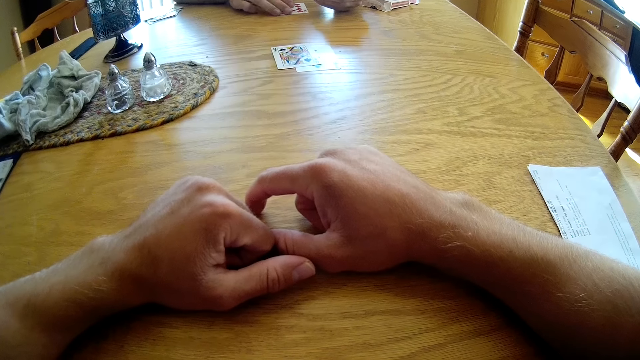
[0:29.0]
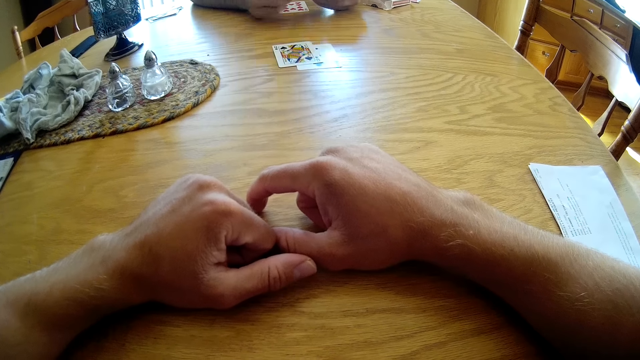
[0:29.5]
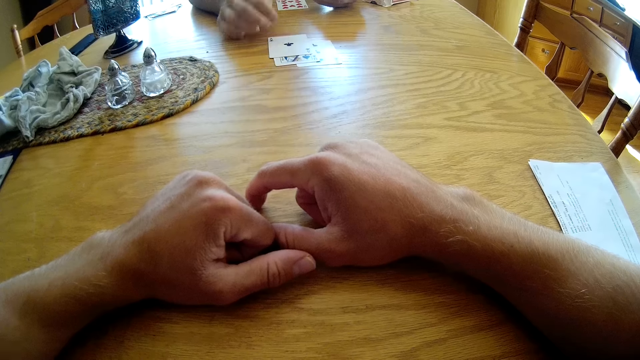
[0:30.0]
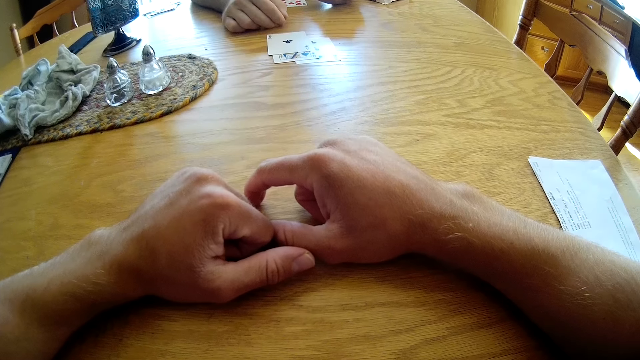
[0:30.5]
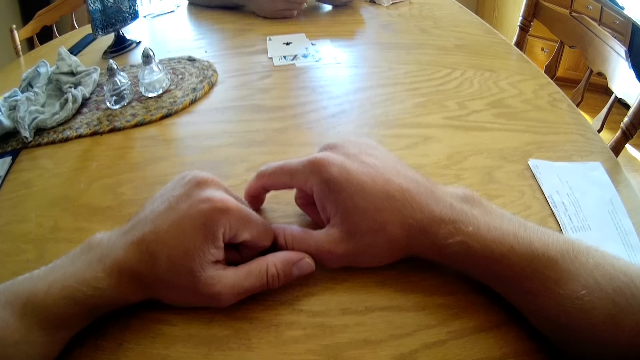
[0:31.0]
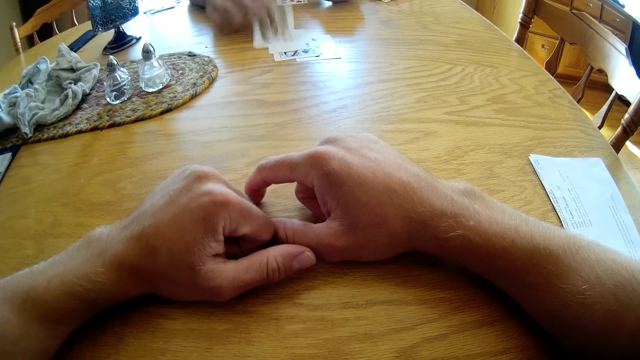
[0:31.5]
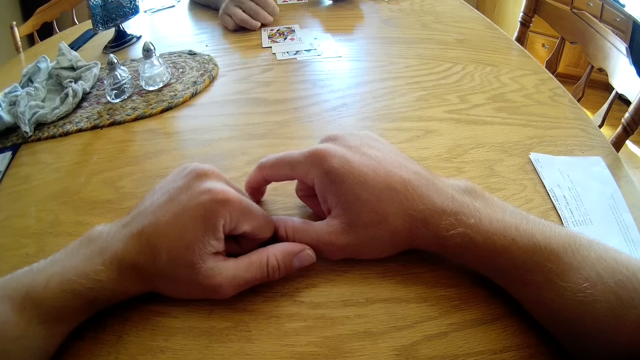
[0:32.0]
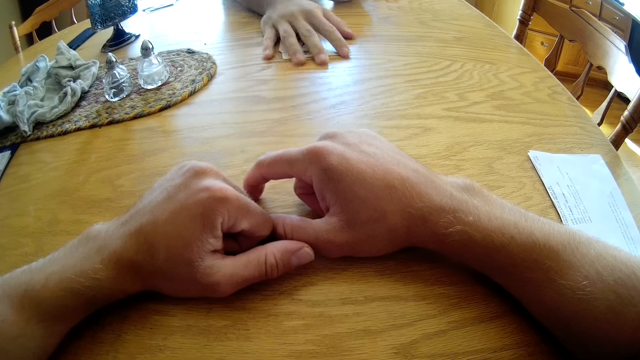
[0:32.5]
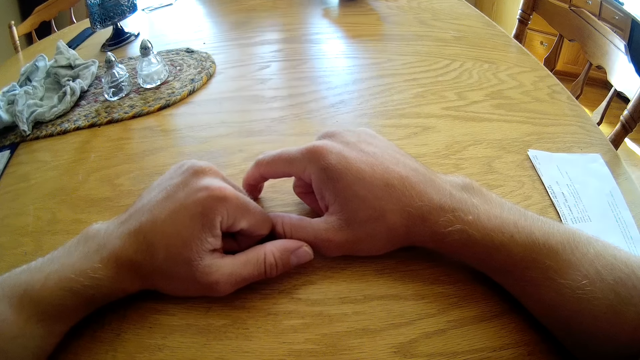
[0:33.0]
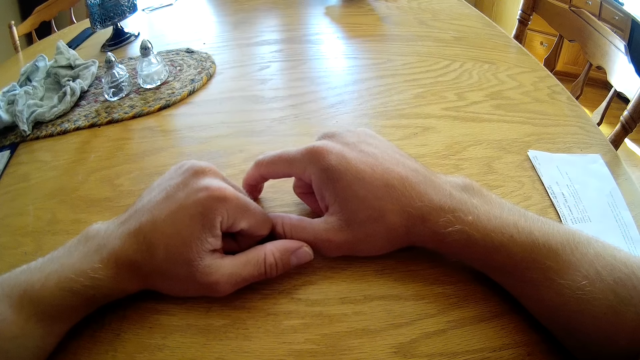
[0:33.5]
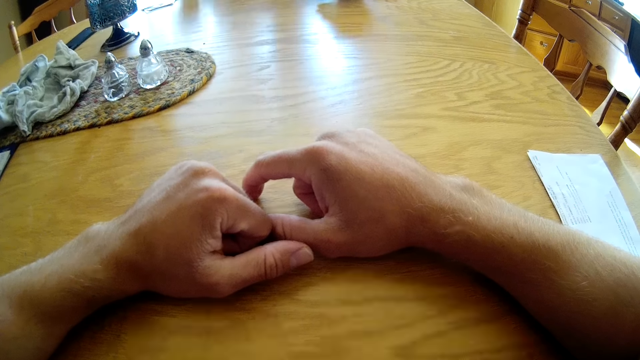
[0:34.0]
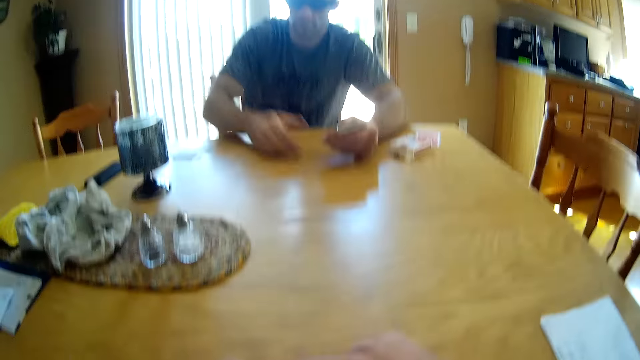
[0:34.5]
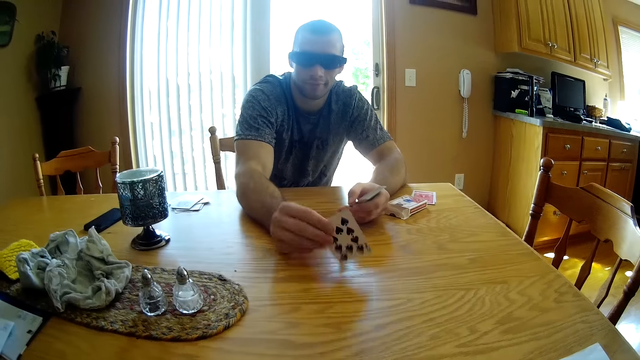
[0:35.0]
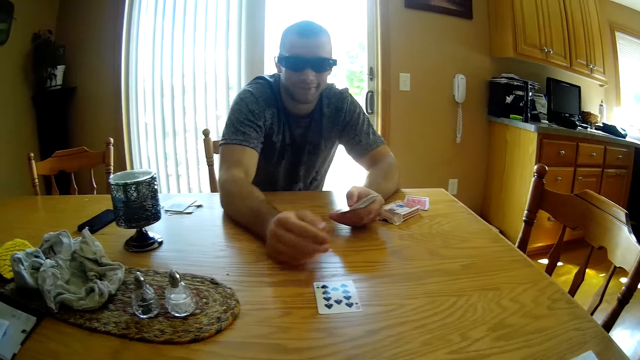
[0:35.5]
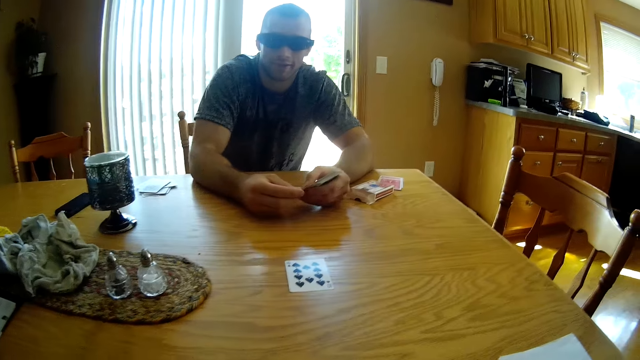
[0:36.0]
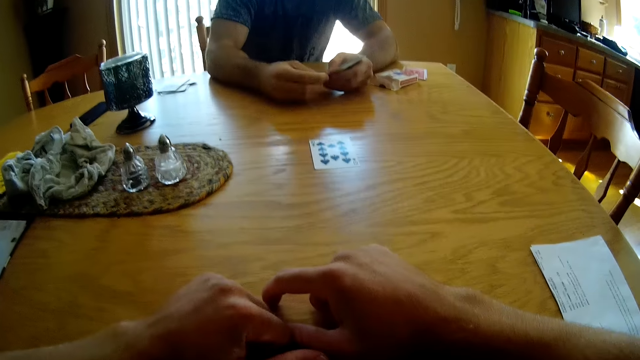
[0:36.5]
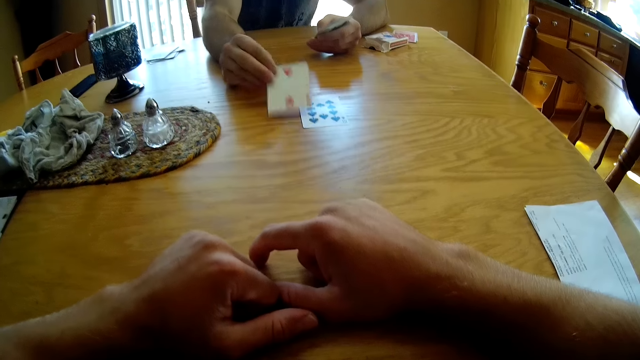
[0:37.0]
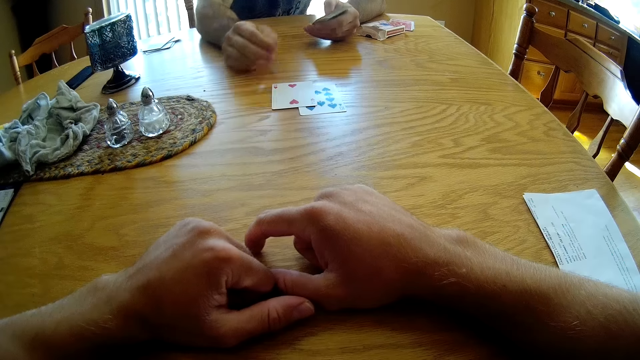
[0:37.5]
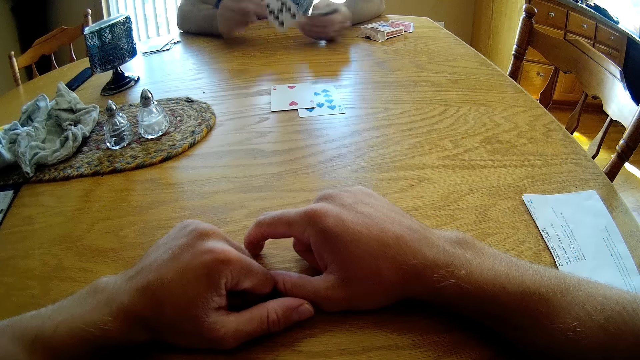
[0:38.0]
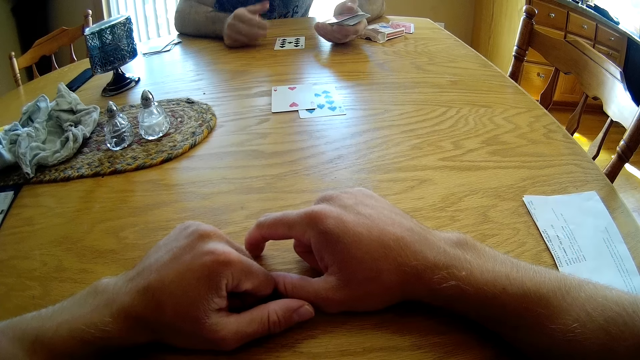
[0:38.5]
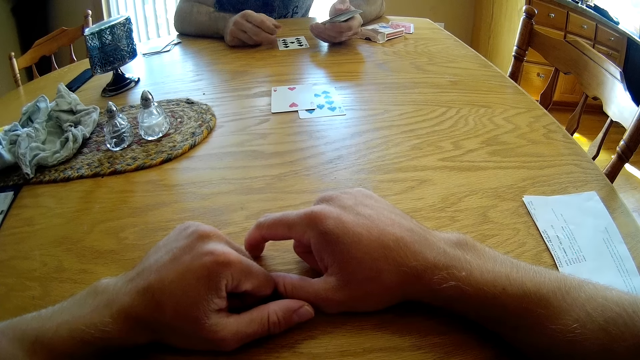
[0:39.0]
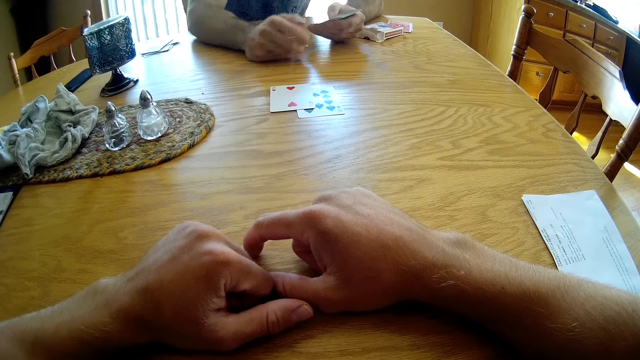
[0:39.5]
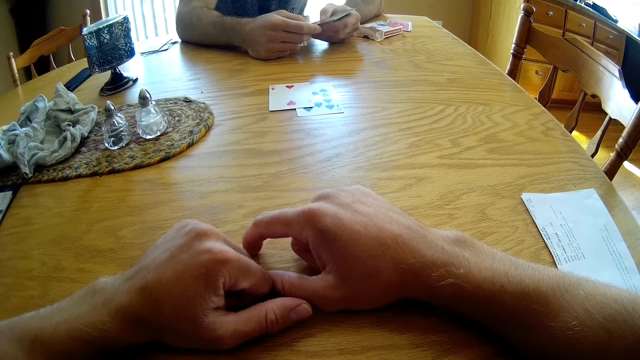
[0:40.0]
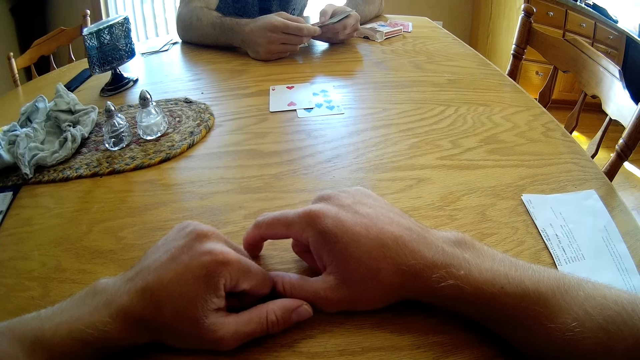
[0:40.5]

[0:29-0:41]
A man puts down the play cards, arranges the play cards on the table, takes the play cards, and puts down the play cards. The man takes the play card, puts down the play card, takes the play card, and puts down the play card.

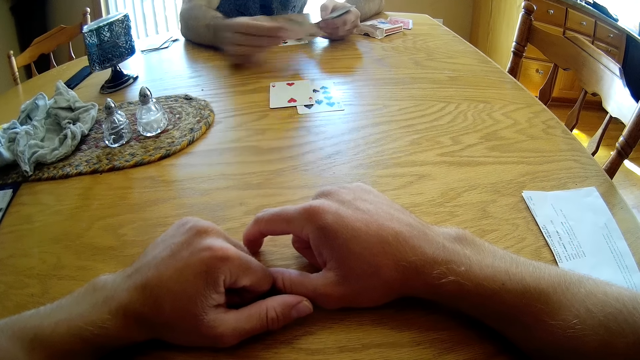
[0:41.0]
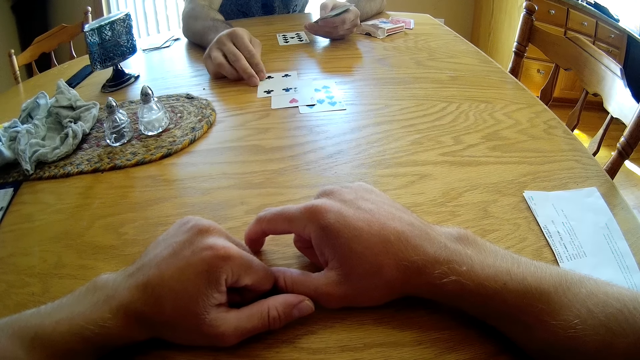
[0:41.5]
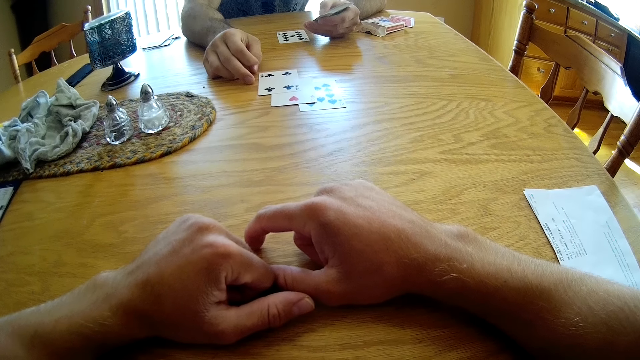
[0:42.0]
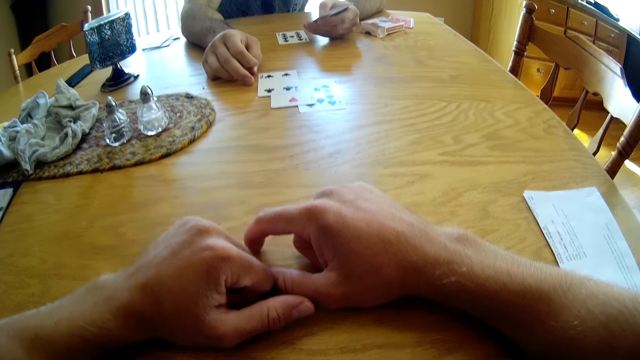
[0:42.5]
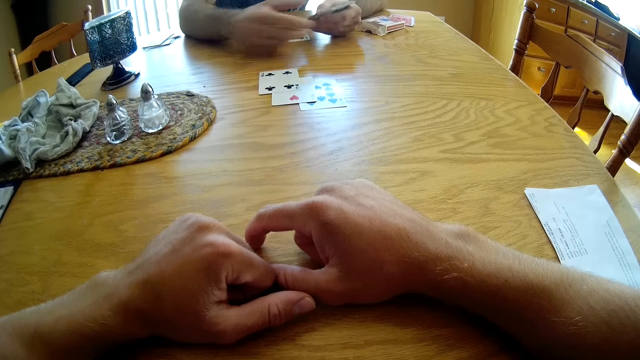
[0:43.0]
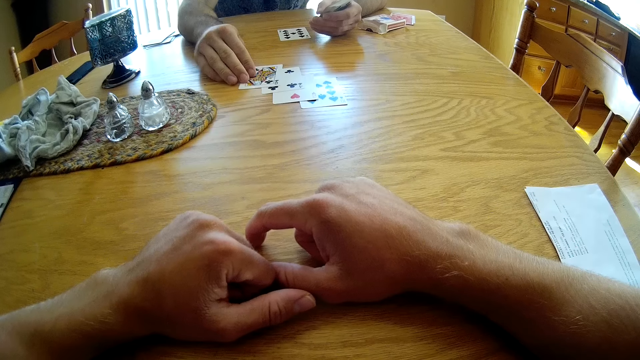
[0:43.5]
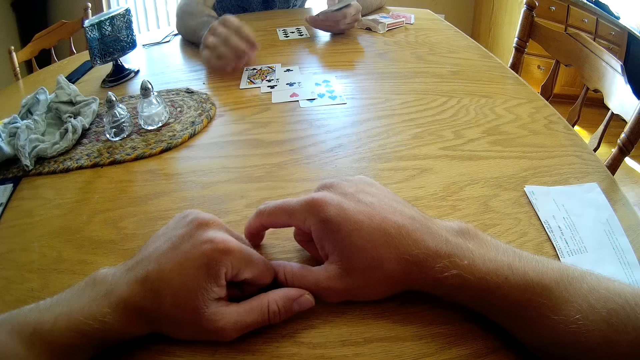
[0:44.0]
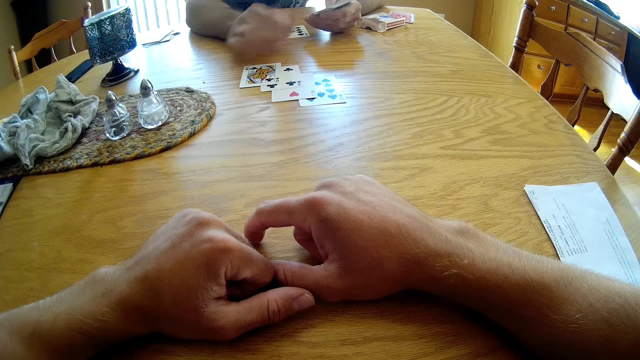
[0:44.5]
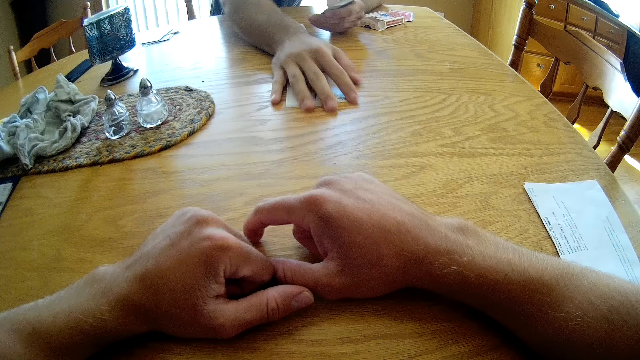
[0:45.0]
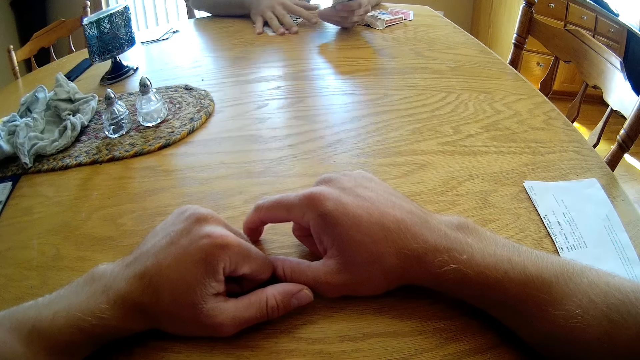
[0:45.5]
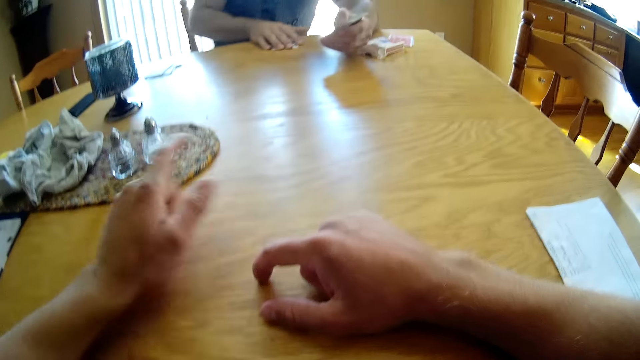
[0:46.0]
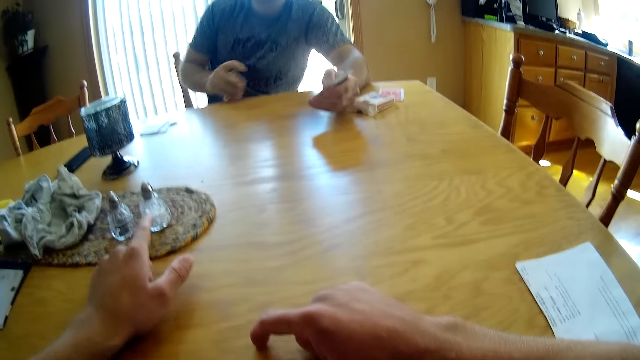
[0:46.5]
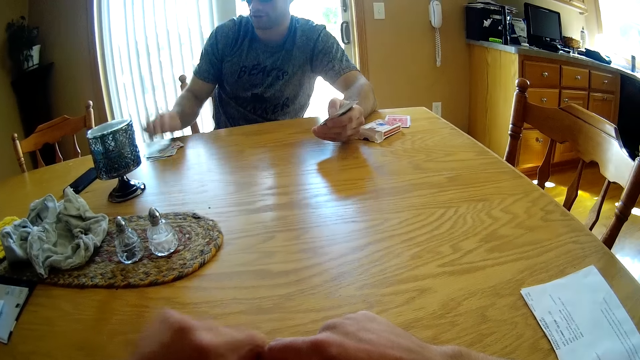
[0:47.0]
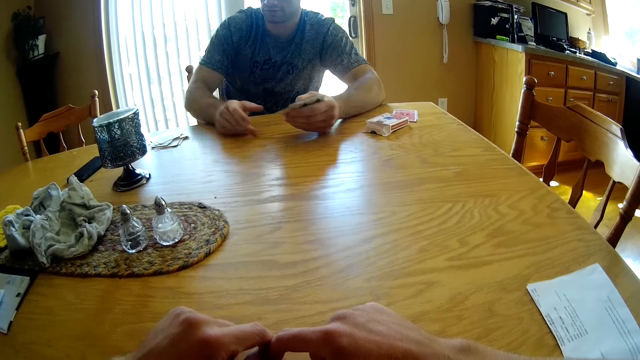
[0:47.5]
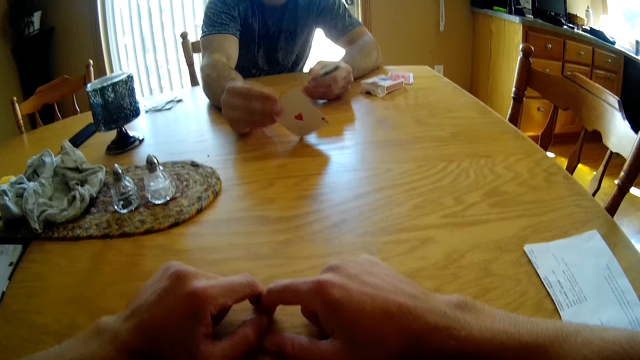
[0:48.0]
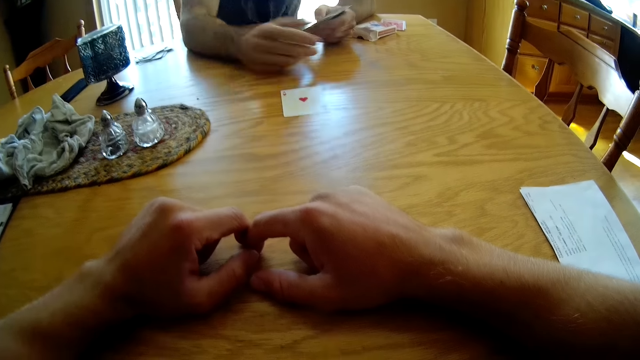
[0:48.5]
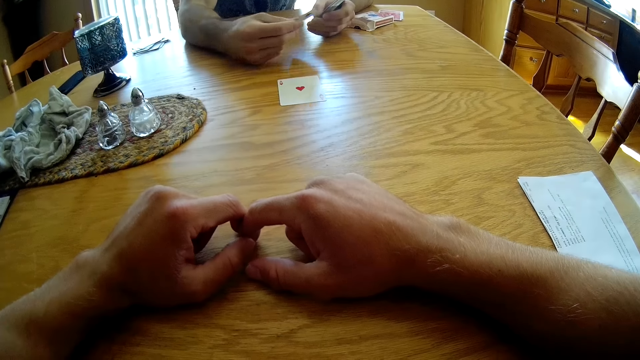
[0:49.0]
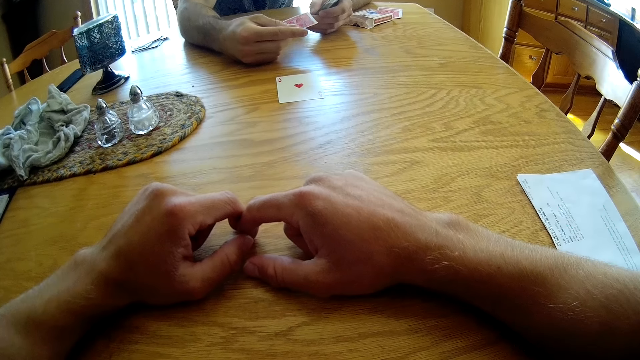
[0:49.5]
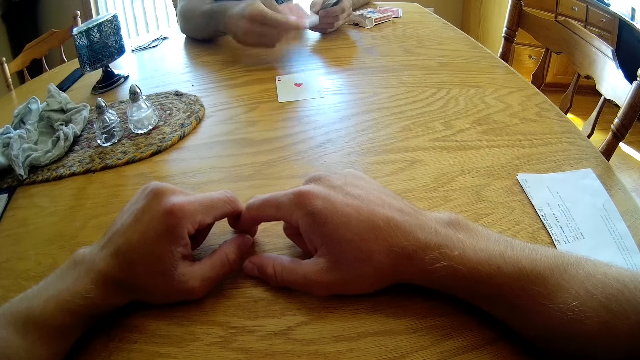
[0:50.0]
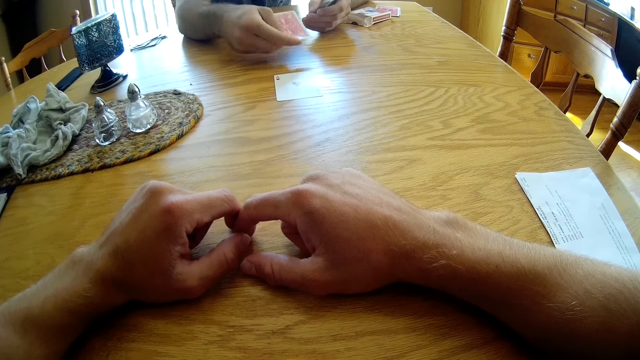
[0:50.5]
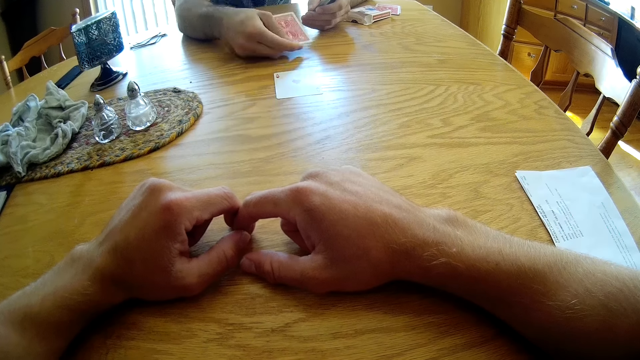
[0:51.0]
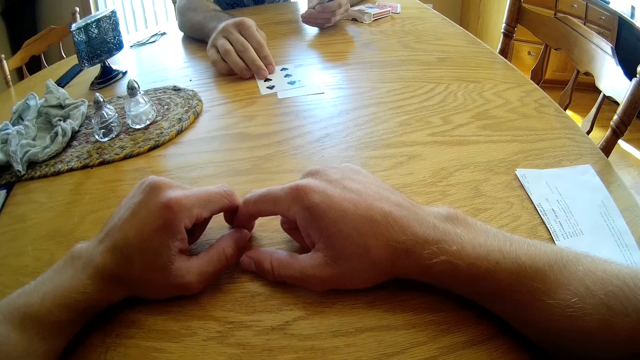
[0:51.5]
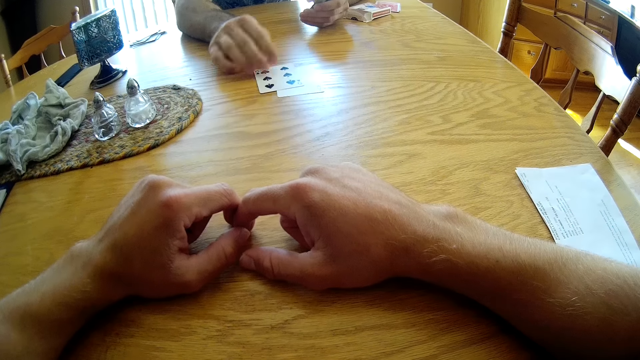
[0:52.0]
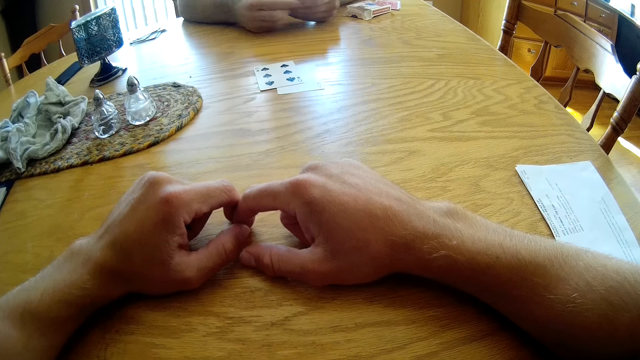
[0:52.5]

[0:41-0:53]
A man takes the play card, puts down the play card, takes the play card, puts down the play card, and takes the play cards. The camera wearer points his finger. The man puts down the play cards and places cards on the table. The camera wearer hits the table with his hand.
